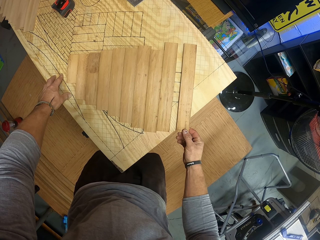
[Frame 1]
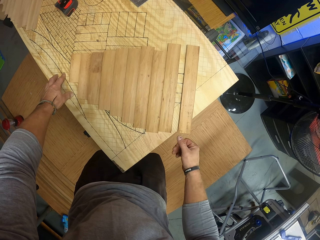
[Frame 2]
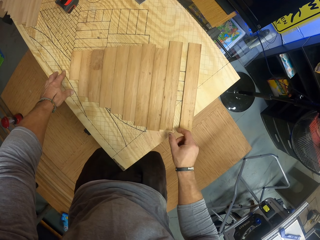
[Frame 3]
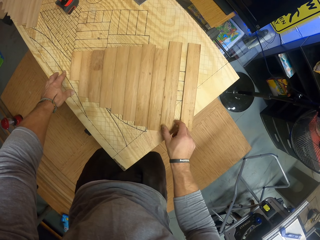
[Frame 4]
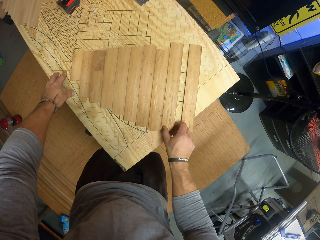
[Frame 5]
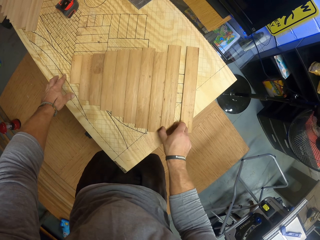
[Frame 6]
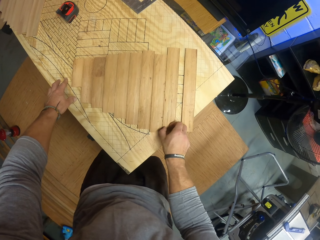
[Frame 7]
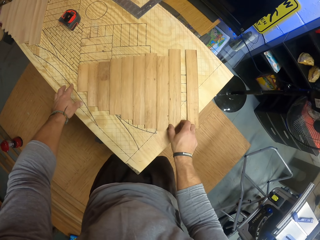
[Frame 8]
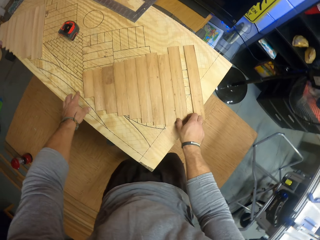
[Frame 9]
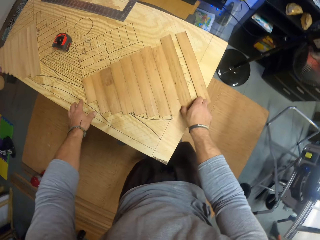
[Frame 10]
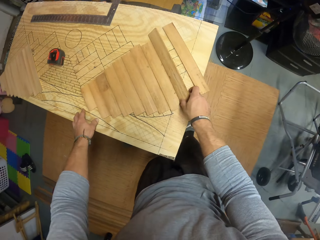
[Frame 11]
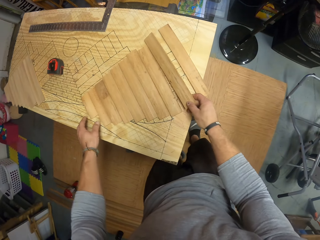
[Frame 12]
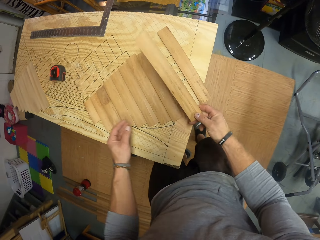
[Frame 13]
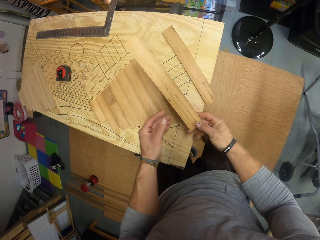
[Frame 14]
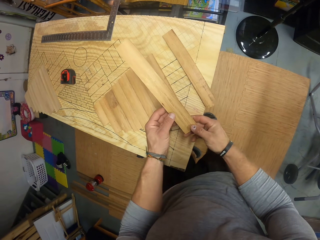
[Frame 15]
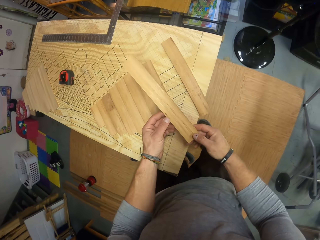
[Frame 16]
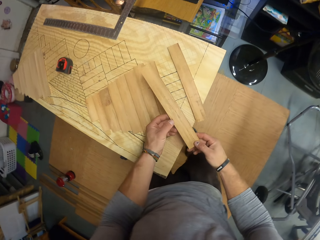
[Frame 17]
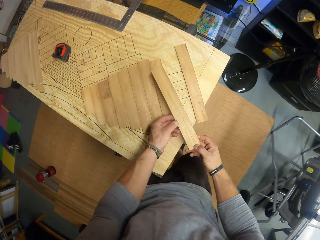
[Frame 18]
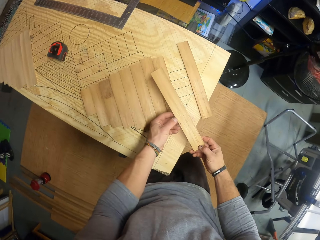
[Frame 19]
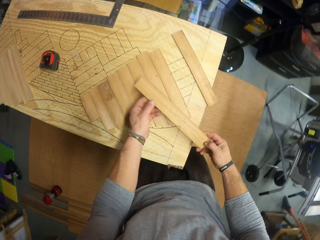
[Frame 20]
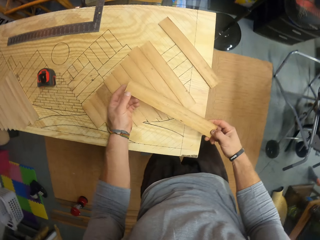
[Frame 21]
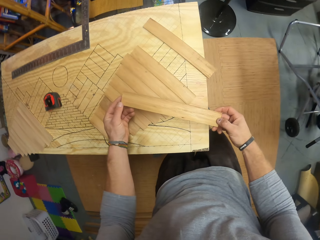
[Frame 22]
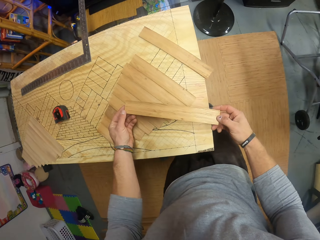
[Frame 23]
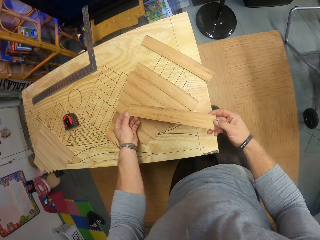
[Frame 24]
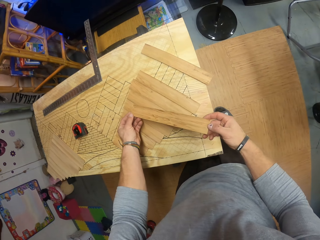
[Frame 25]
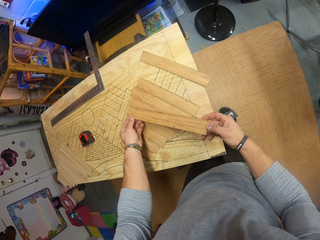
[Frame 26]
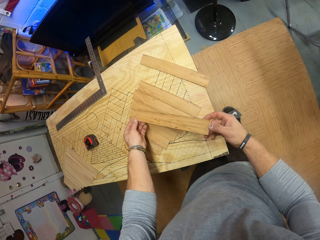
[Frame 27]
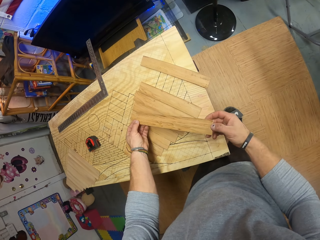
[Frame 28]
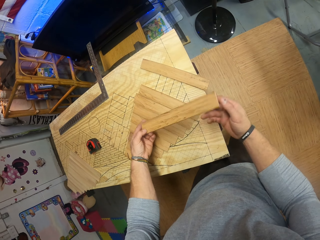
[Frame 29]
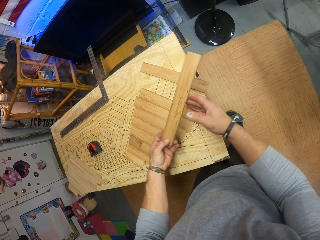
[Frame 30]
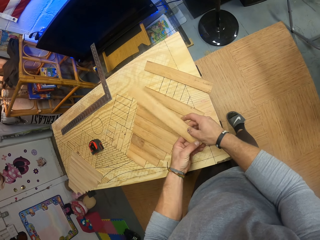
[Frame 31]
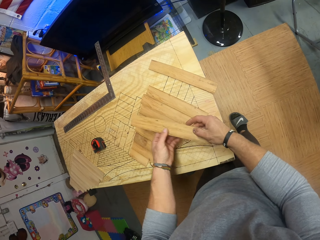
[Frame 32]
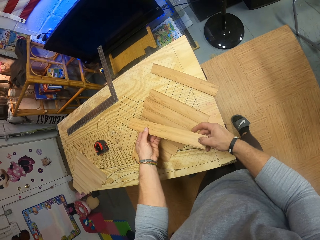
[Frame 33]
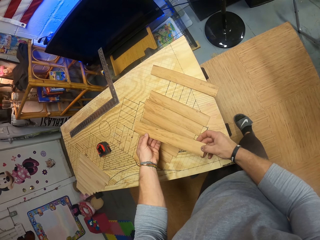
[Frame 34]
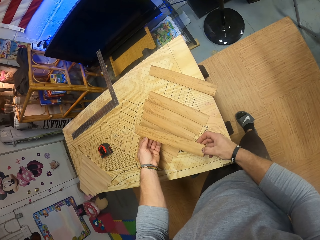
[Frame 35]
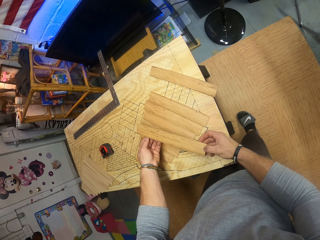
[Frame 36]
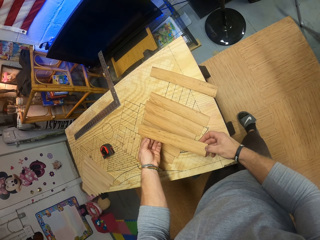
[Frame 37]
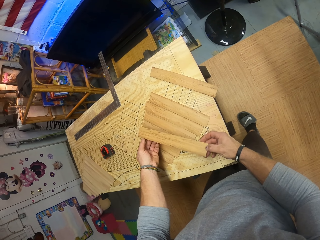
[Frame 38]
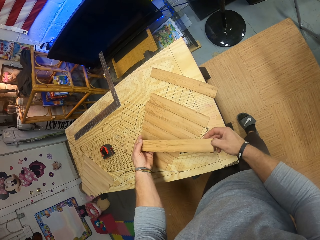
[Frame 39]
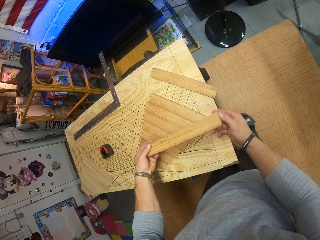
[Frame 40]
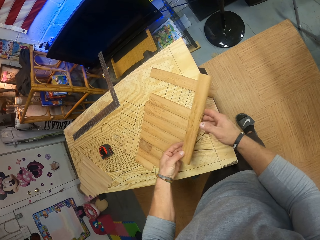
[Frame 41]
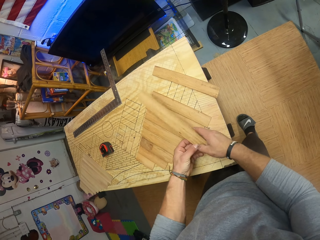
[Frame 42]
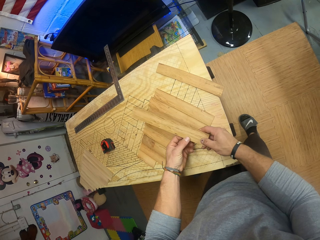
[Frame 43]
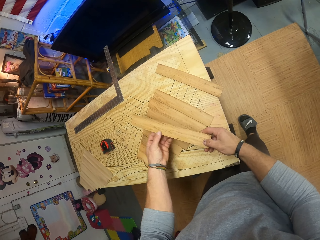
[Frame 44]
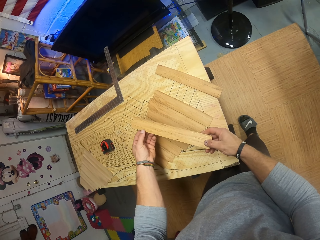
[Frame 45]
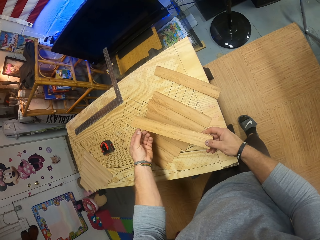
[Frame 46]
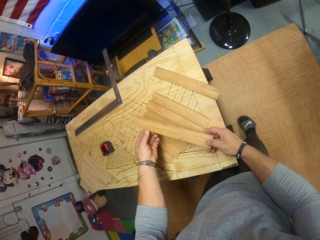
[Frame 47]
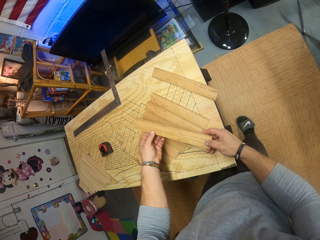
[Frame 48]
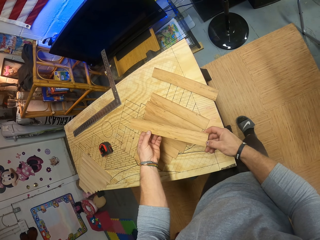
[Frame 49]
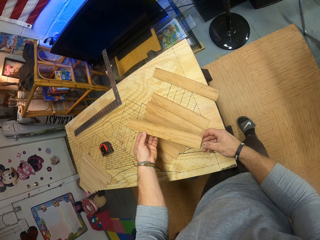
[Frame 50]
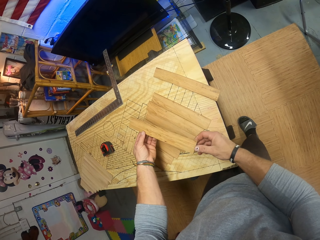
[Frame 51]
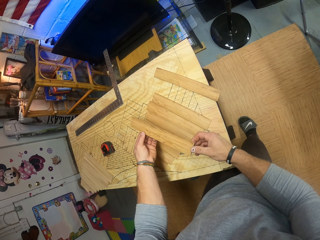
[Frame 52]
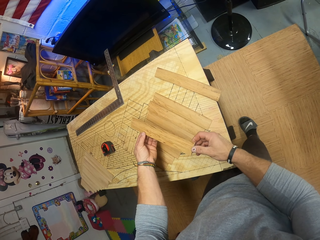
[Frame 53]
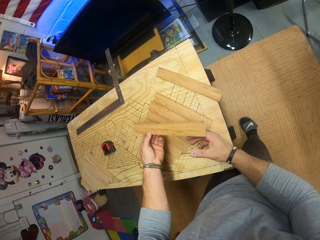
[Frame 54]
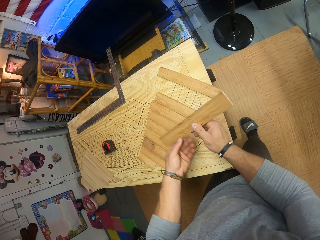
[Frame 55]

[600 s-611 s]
The camera wearer carries a piece of wood from the wooden plank with his right hand.

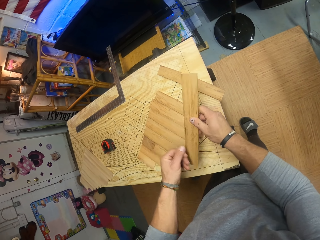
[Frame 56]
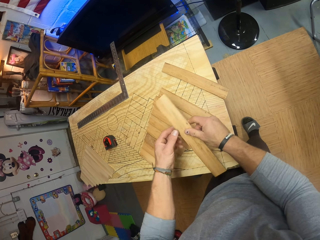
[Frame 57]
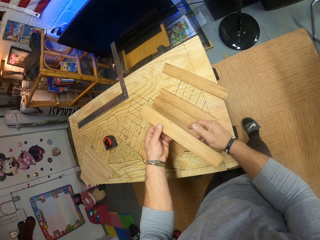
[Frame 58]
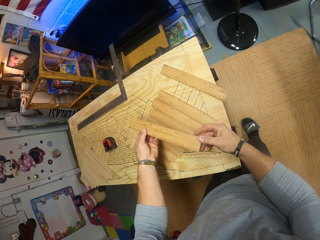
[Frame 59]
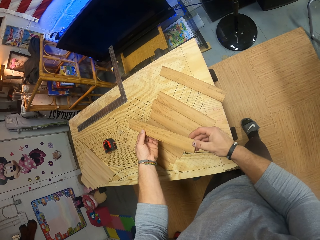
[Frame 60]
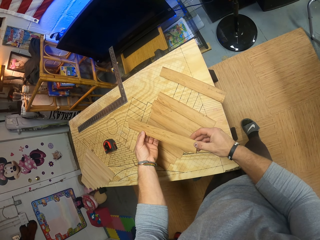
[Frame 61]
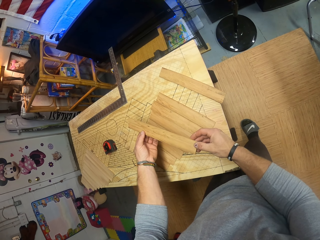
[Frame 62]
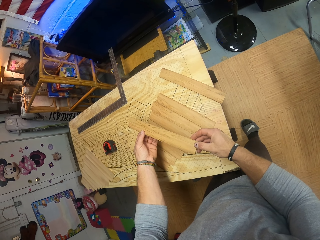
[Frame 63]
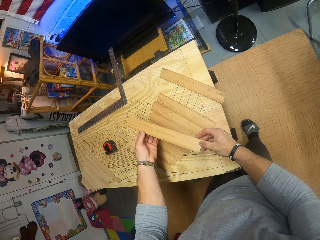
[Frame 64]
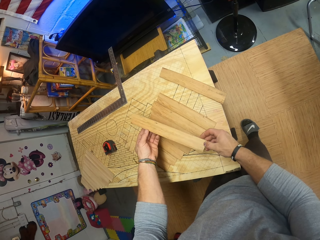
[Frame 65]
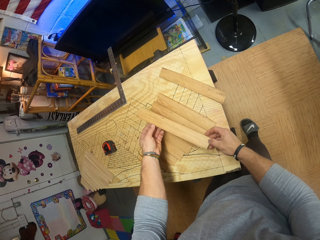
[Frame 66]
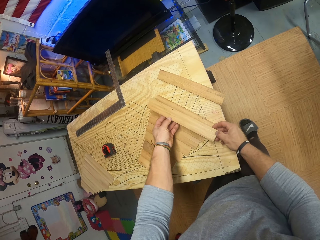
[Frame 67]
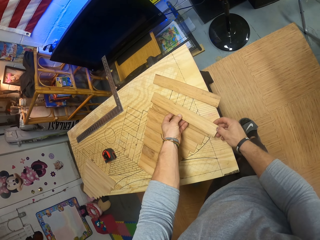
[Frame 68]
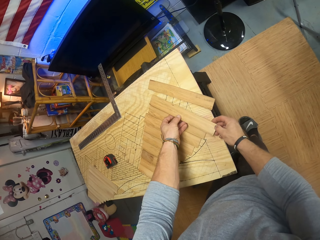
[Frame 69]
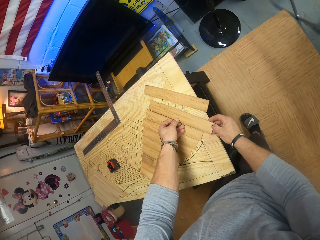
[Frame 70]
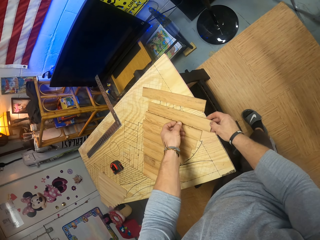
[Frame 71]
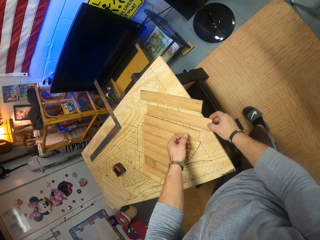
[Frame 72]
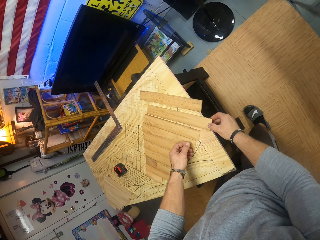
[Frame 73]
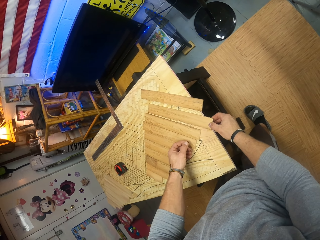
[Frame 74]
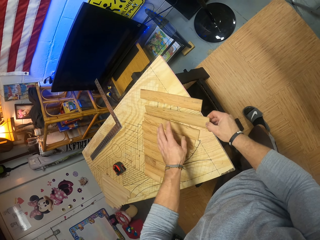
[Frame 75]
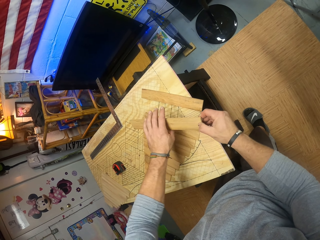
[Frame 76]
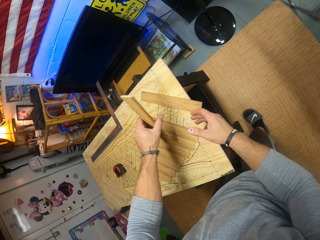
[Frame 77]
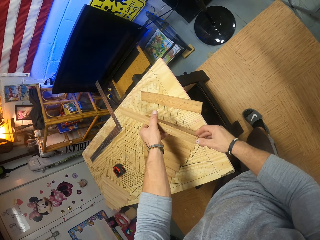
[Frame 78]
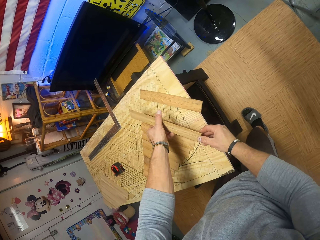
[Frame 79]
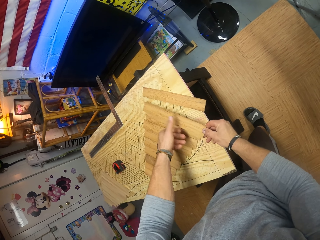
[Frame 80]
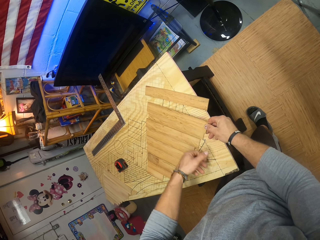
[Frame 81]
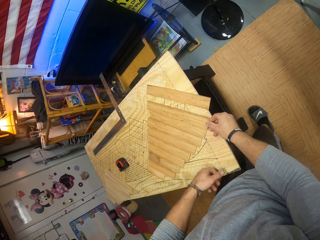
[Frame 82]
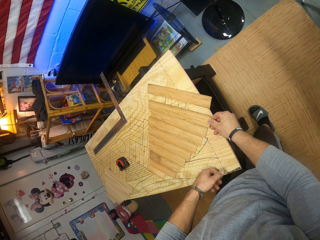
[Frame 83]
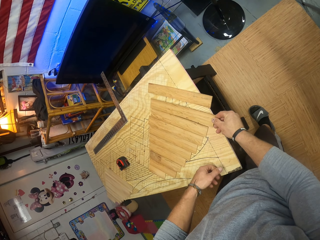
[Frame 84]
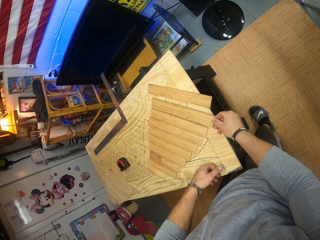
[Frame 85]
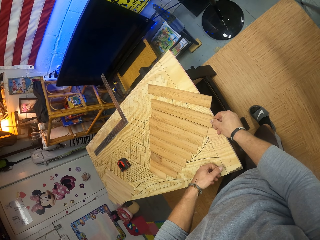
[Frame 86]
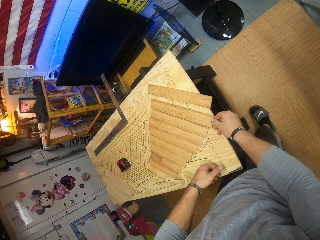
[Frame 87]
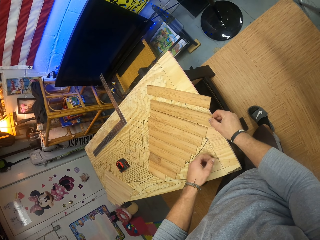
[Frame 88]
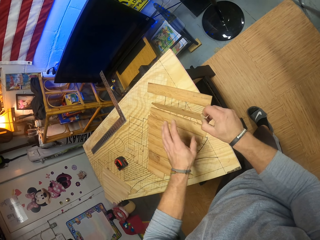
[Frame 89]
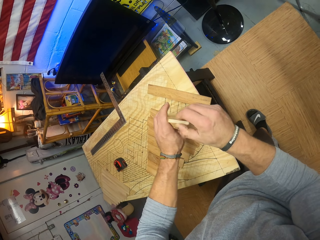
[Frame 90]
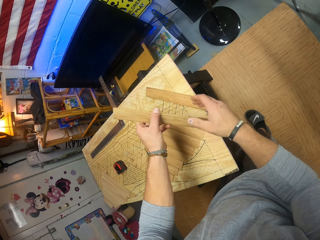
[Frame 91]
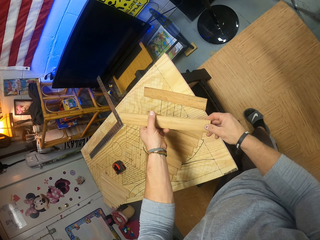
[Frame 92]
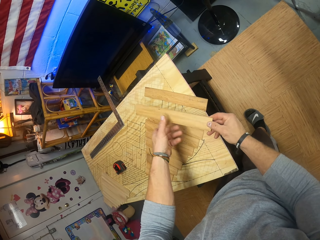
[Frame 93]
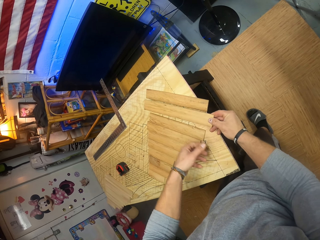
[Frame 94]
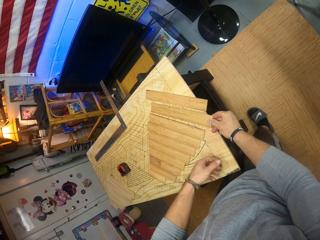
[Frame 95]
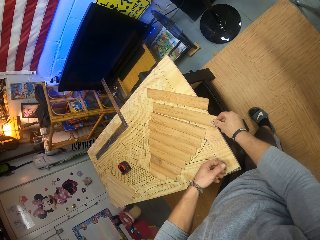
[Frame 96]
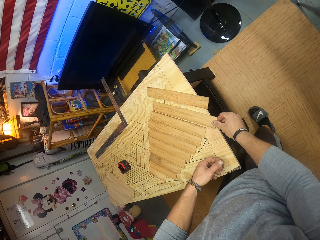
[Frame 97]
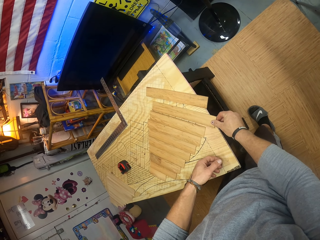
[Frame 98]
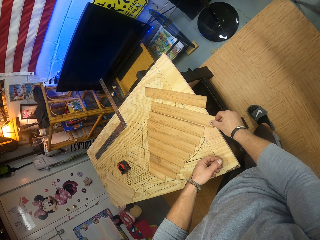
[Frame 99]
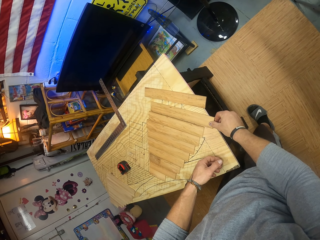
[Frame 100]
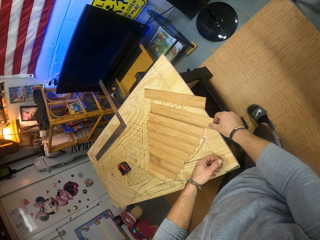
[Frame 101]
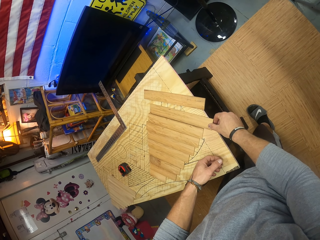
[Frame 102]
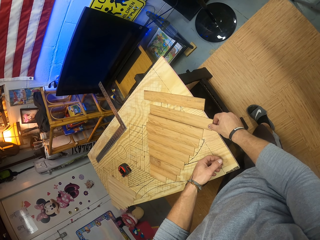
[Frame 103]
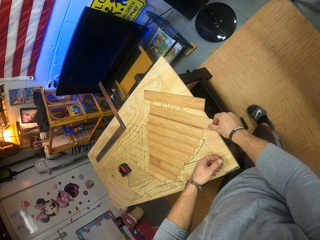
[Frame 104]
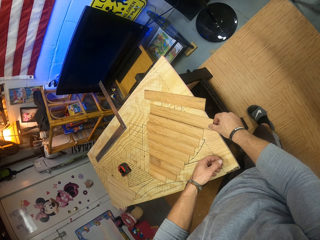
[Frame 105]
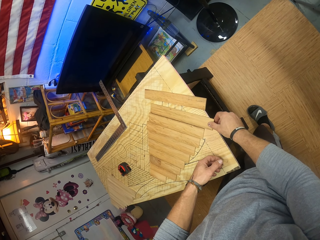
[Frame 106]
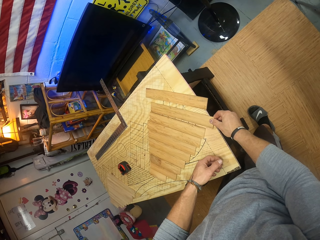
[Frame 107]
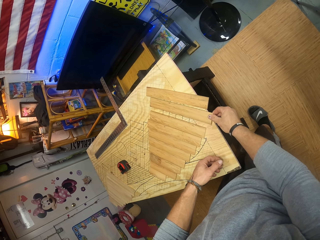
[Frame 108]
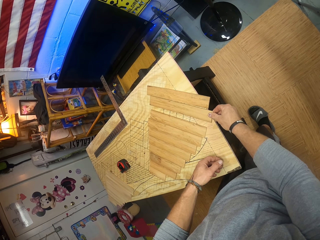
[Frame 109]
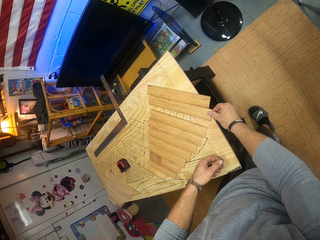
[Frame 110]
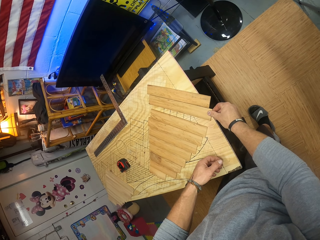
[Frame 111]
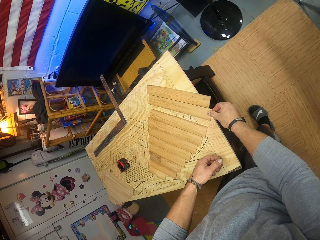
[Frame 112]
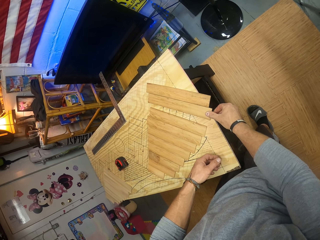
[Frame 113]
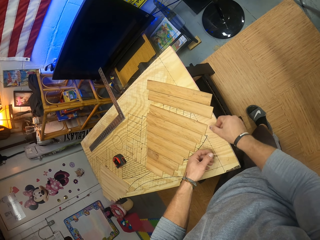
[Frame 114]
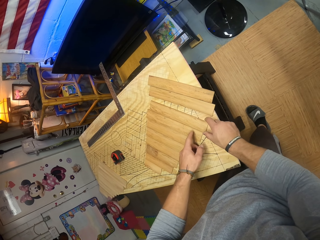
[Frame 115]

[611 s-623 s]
The camera wearer drops the piece of wood on the wooden plank with both hands.
